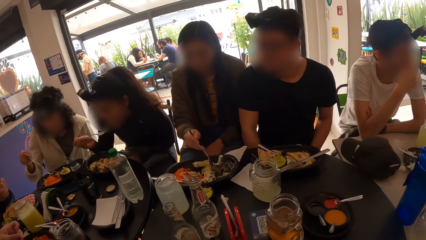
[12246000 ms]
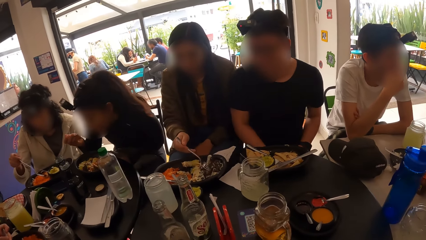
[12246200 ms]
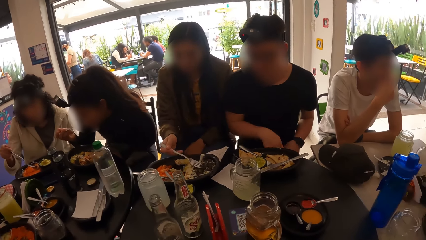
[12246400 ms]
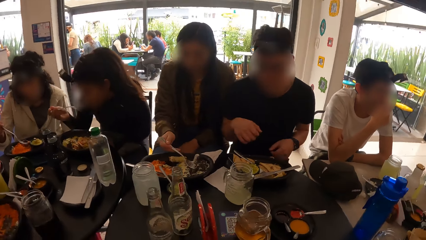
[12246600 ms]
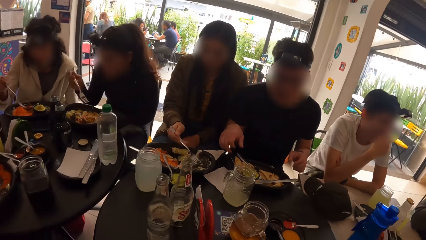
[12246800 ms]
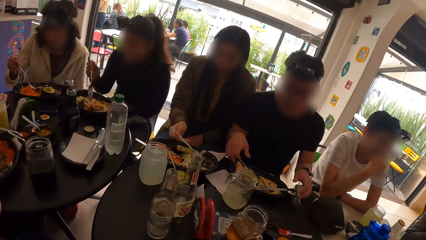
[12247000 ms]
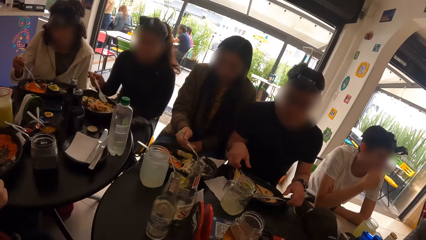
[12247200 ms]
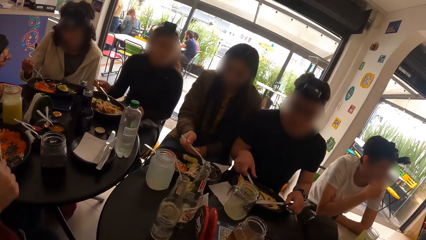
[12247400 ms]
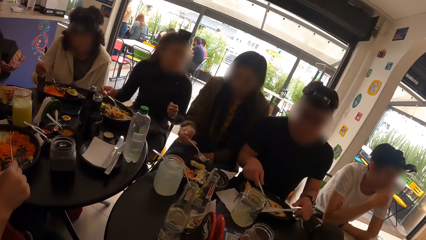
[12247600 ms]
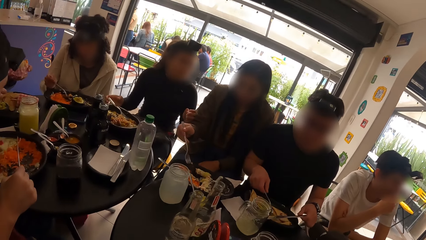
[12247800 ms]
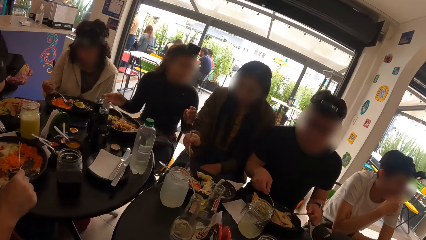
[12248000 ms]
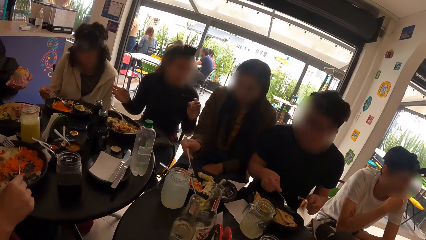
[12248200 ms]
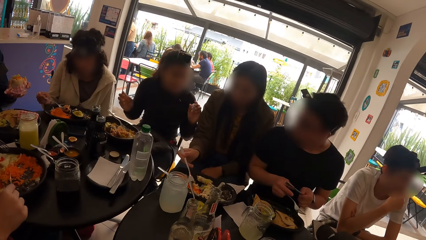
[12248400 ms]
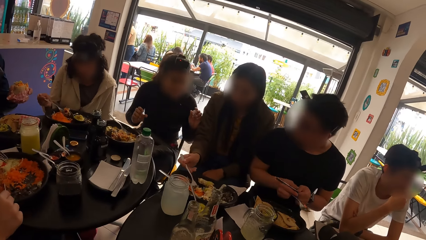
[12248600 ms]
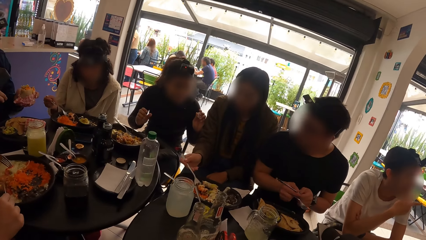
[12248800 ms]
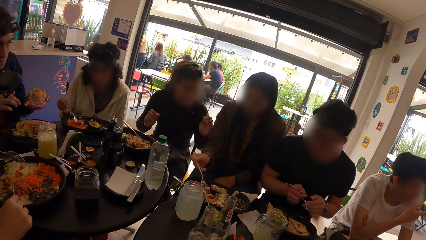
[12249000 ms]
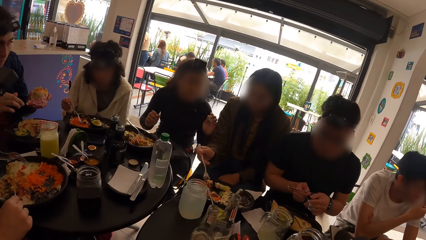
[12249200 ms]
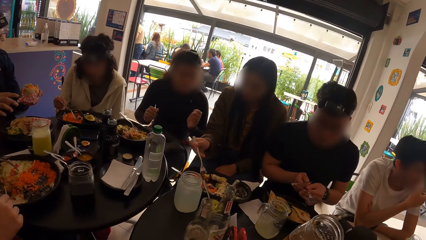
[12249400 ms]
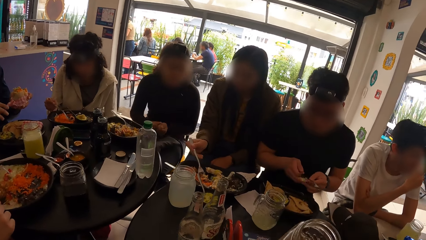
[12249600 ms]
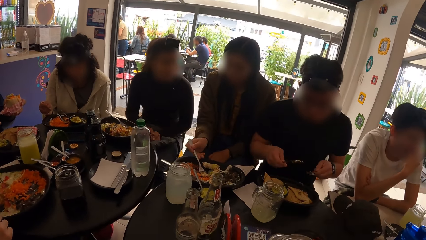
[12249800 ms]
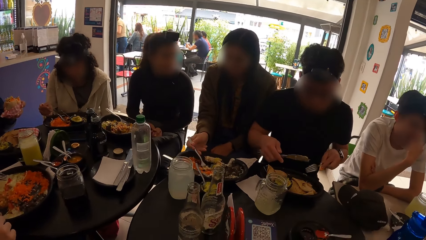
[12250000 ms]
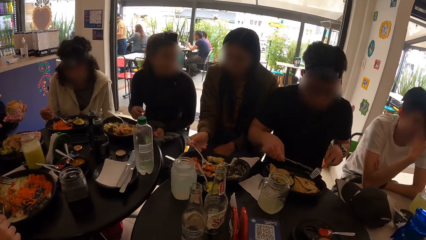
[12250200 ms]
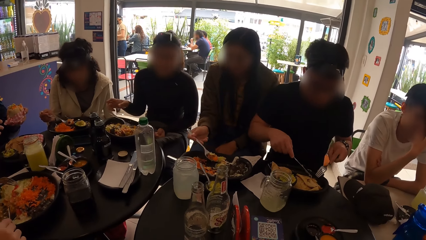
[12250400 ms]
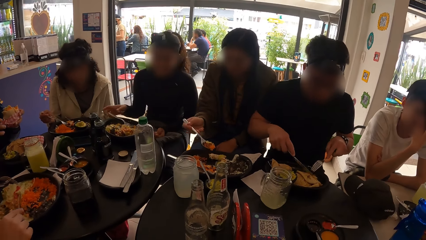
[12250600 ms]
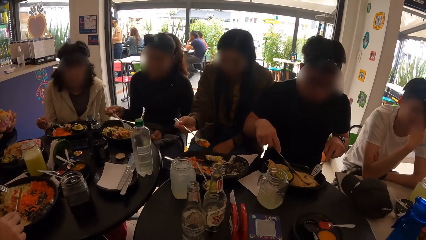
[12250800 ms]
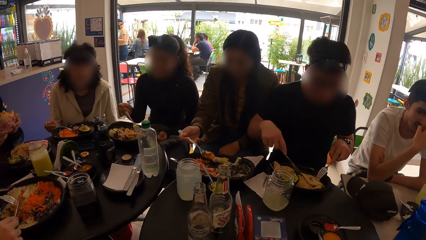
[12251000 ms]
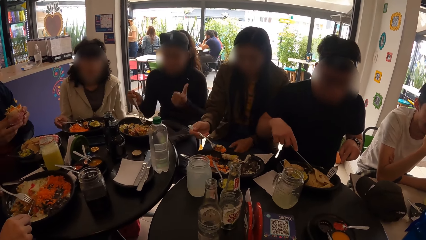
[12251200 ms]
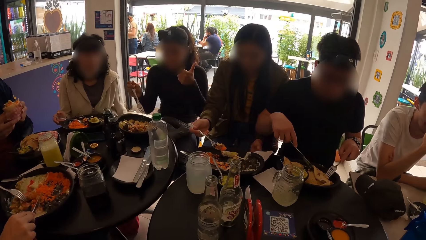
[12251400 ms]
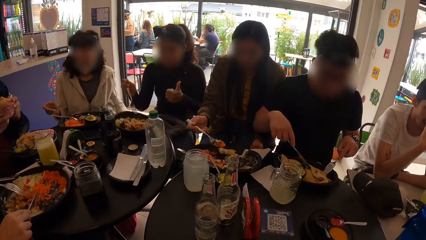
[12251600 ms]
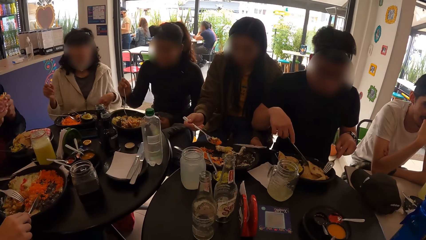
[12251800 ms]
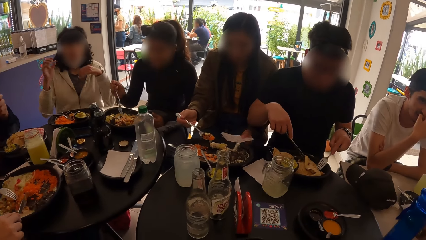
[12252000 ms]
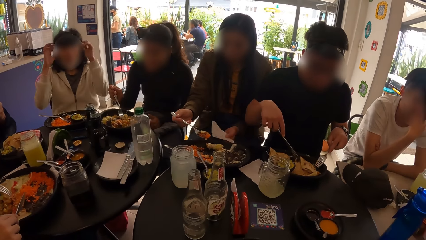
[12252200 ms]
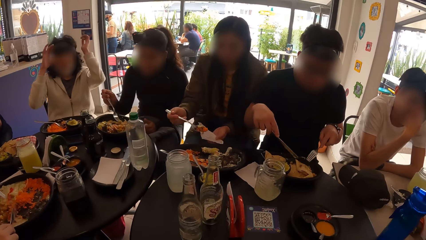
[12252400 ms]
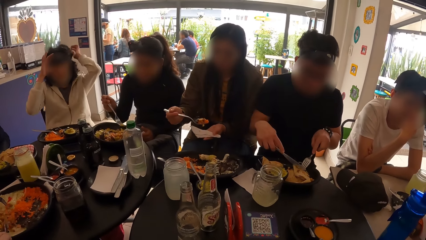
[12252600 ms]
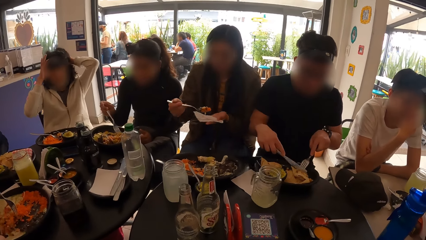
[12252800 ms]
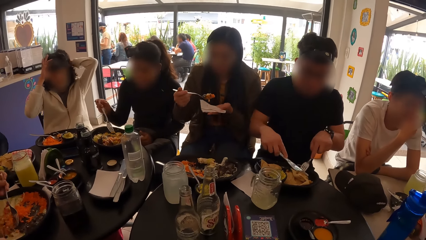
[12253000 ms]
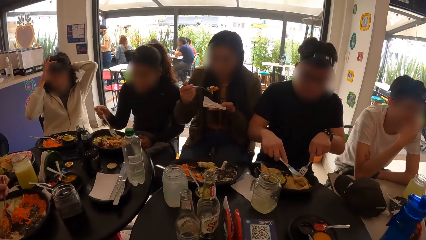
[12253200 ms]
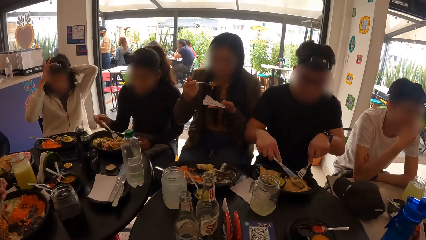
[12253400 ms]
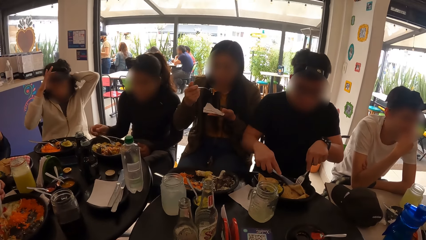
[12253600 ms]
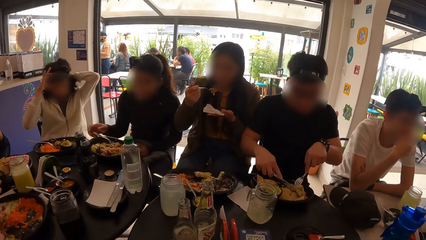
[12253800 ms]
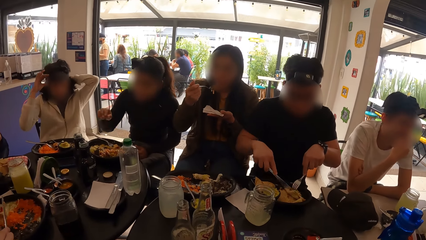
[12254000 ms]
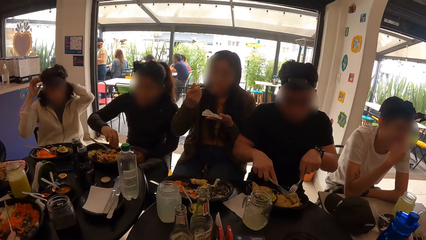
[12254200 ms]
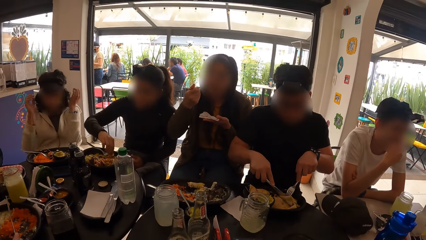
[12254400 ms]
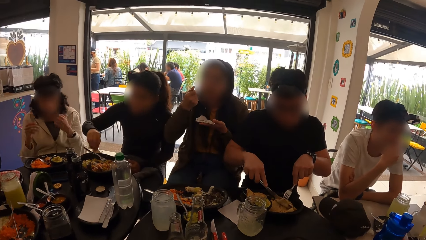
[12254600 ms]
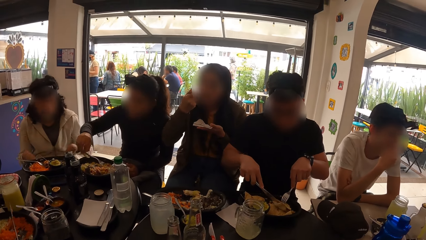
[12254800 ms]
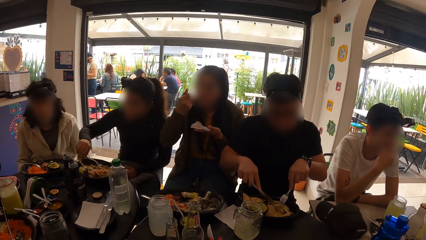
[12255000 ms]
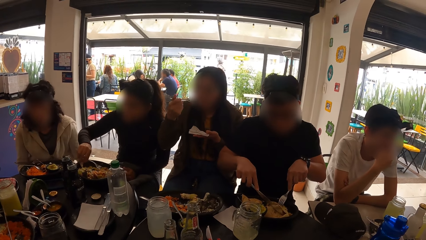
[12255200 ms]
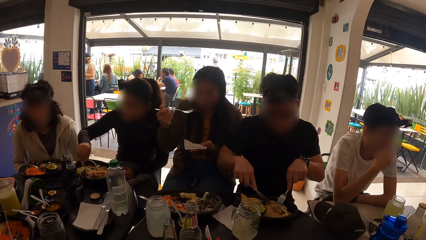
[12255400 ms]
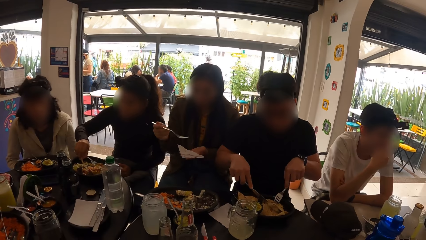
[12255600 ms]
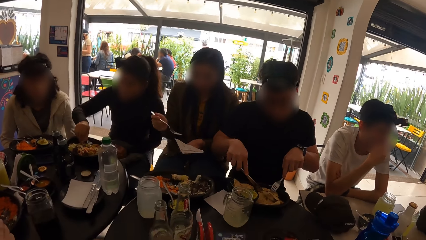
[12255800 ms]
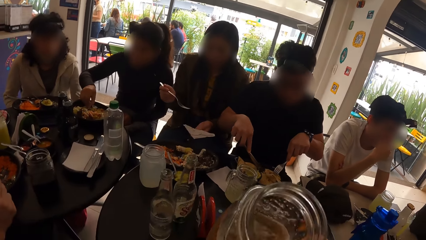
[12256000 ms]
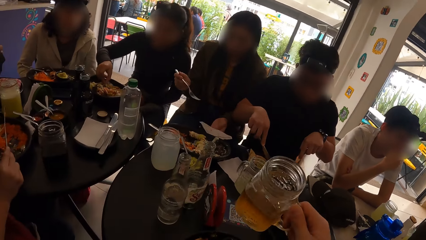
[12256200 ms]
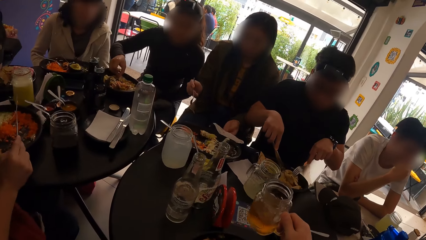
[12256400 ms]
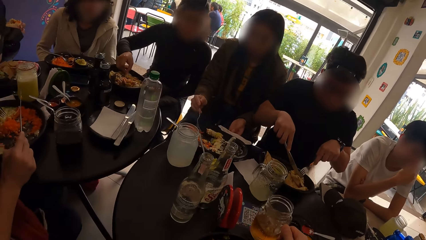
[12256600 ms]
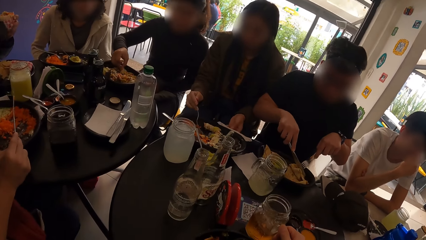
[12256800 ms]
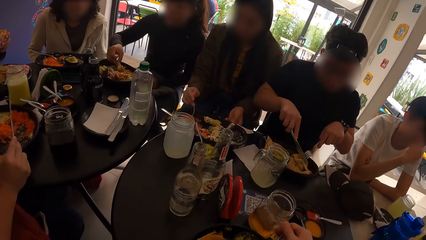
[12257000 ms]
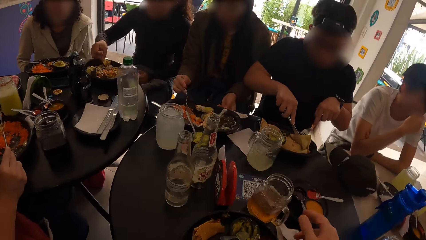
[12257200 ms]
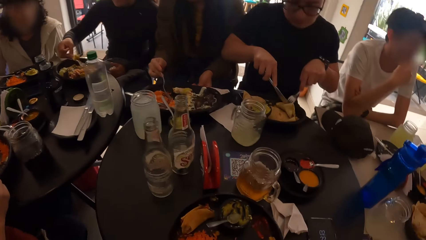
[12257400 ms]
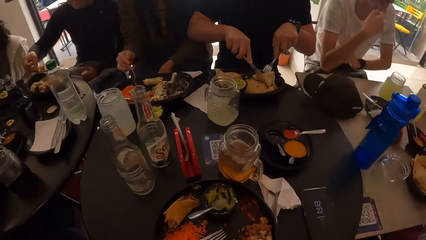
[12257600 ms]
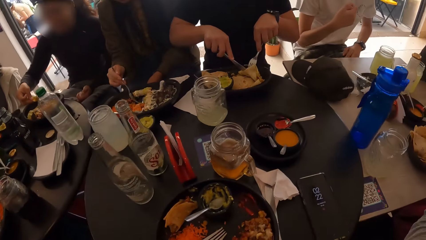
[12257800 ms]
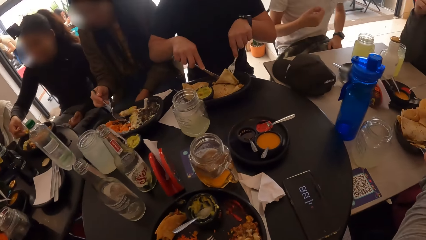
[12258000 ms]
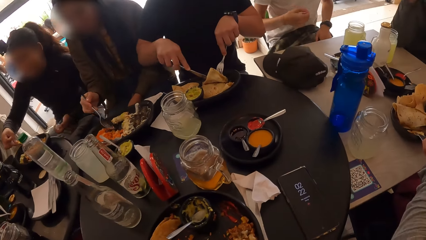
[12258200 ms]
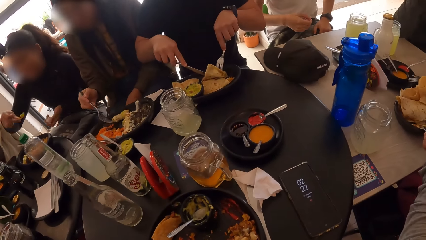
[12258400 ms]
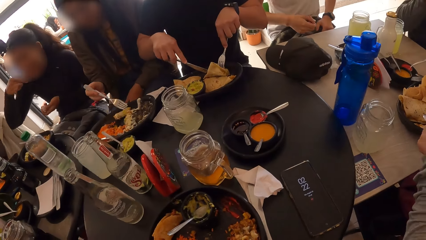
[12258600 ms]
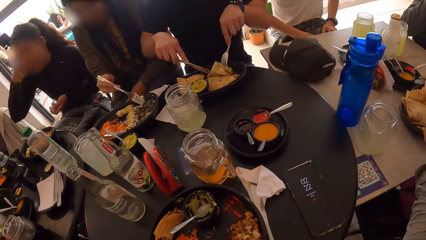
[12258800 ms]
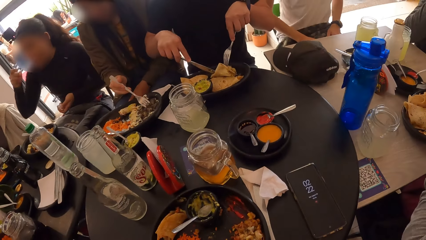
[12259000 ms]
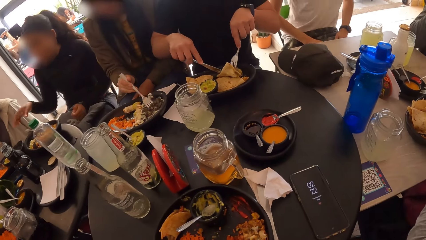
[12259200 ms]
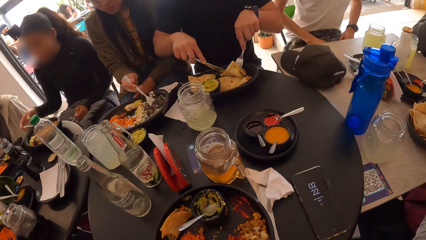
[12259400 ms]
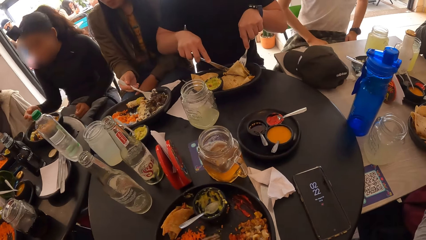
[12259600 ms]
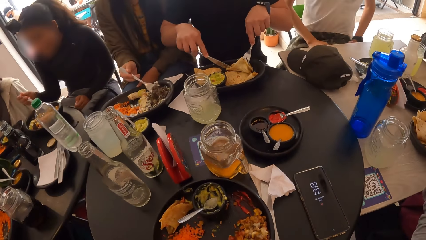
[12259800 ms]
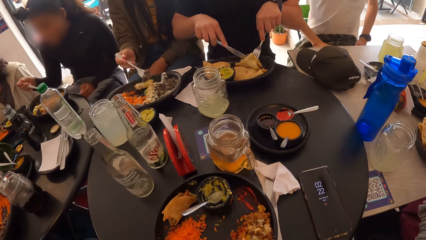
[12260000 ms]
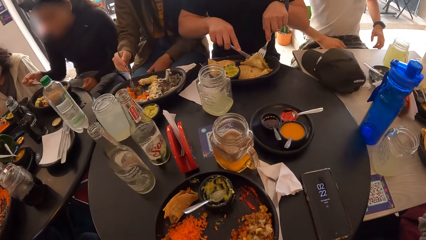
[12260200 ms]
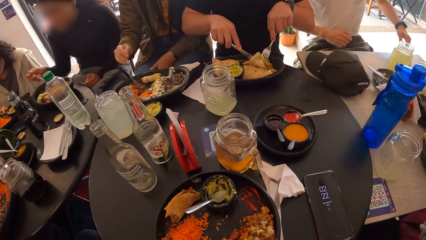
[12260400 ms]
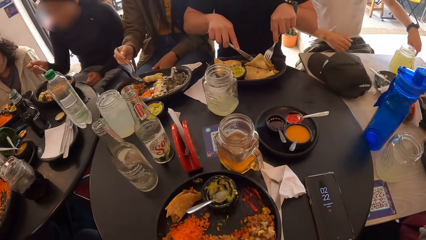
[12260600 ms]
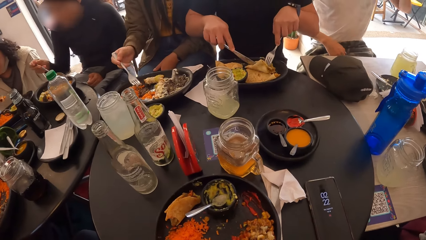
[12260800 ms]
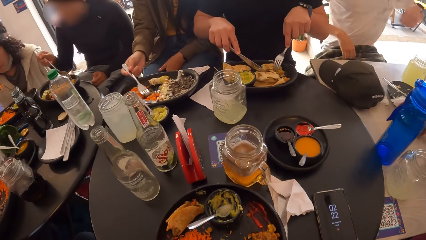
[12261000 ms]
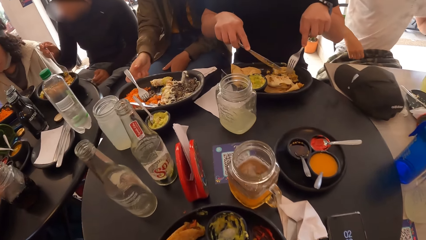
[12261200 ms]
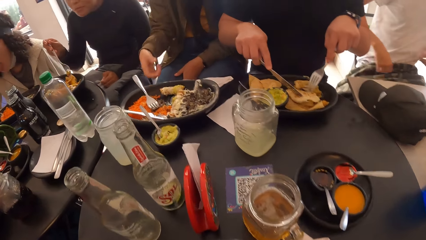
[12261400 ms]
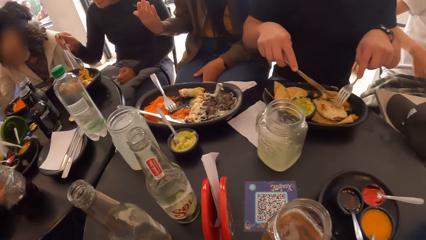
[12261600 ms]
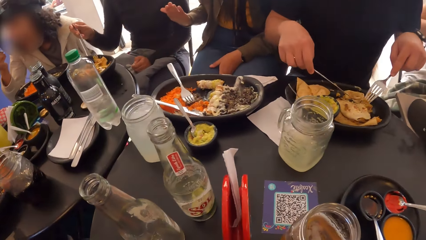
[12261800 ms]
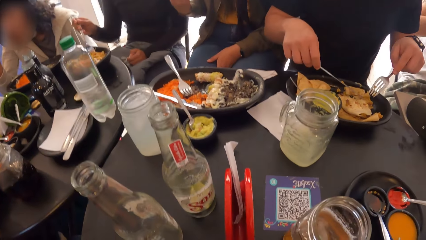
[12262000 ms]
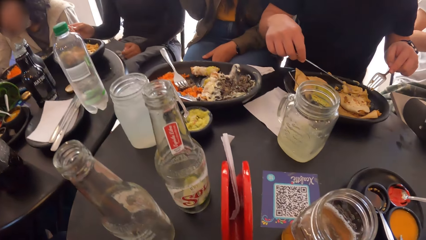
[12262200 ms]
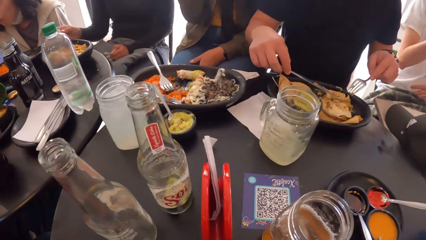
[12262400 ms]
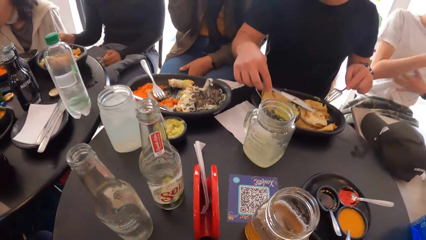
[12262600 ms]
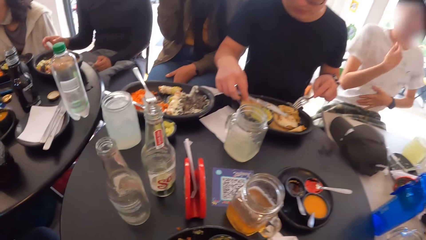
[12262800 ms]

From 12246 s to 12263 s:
A woman eats food with a fork in her right hand. A man picks the fork and knife with both hands. The camera wearer drops the cup on the table with his right hand. The man cuts food with the utensils in his hands. Another woman eats food with the fork and a tissue underneath in her right hand. The camera wearer drops the cup on the table with his right hand. The first woman eats food with her right hand. The camera wearer looks around the restaurant. The first woman picks the fork with her right hand. The camera wearer scoops food and looks around the restaurant.
